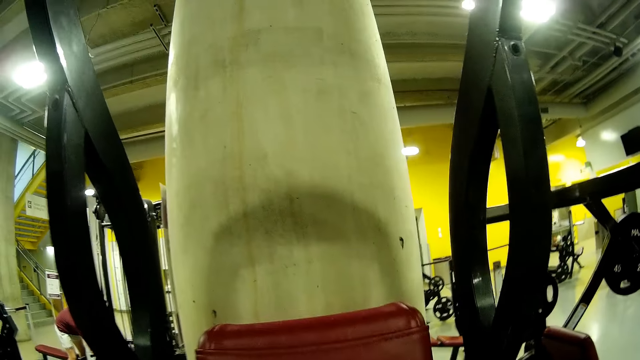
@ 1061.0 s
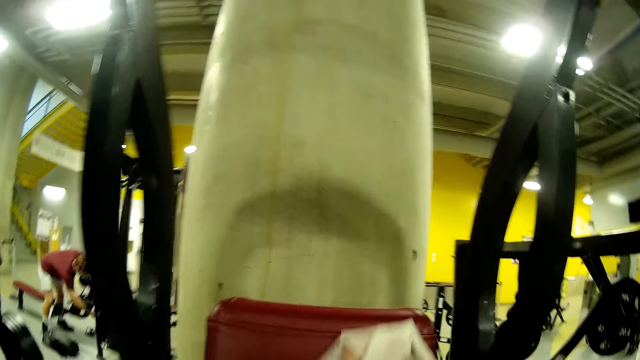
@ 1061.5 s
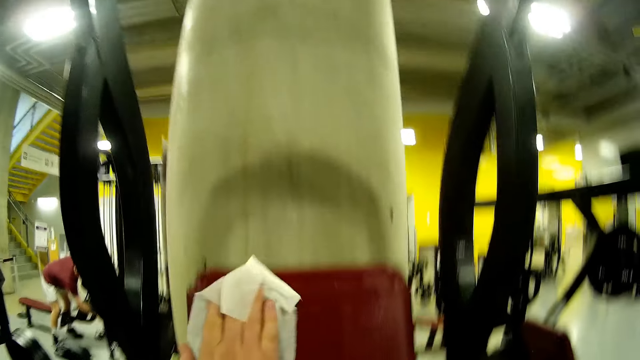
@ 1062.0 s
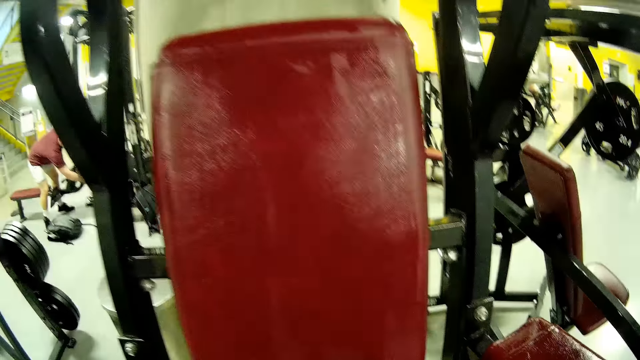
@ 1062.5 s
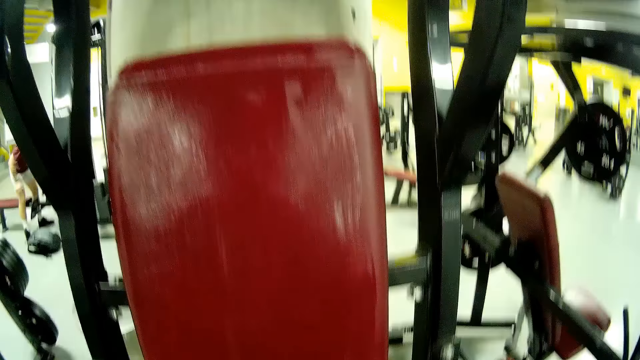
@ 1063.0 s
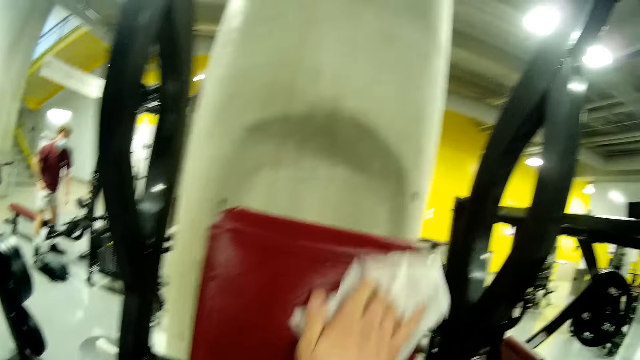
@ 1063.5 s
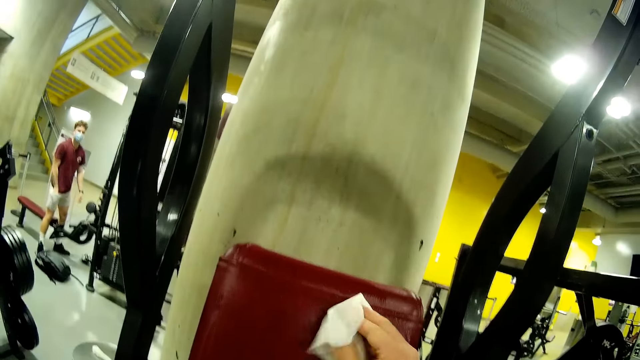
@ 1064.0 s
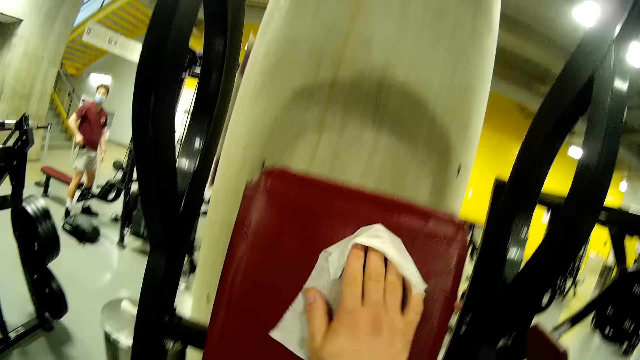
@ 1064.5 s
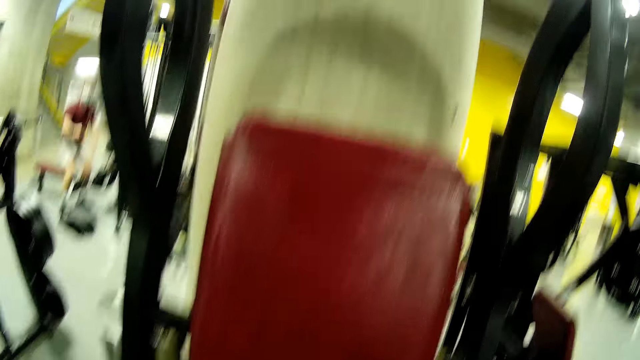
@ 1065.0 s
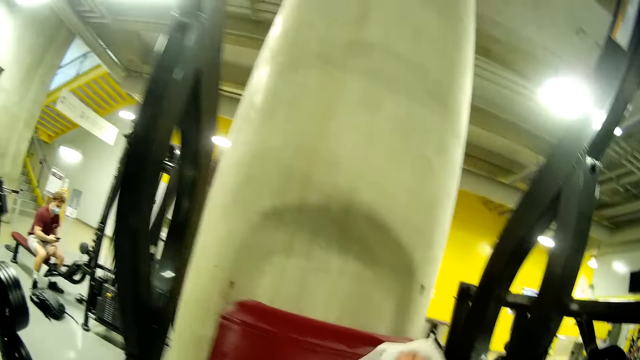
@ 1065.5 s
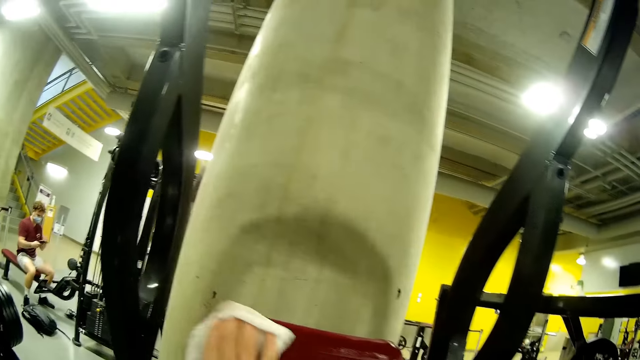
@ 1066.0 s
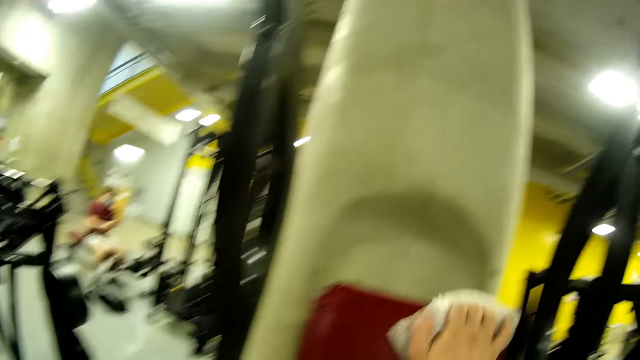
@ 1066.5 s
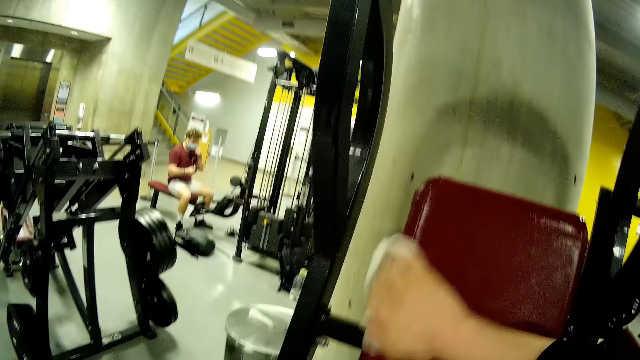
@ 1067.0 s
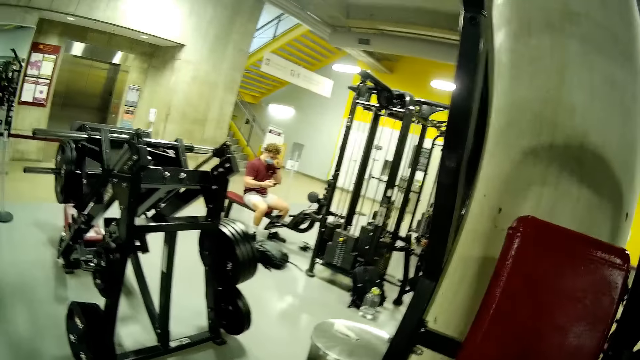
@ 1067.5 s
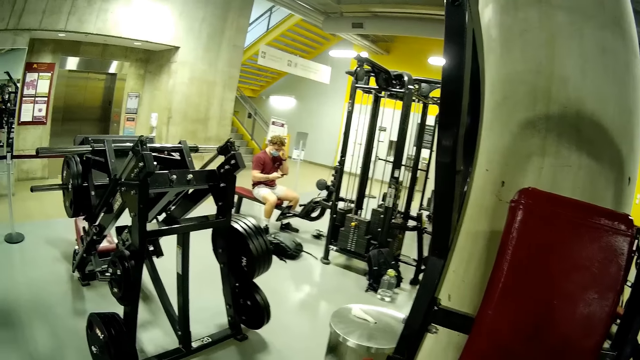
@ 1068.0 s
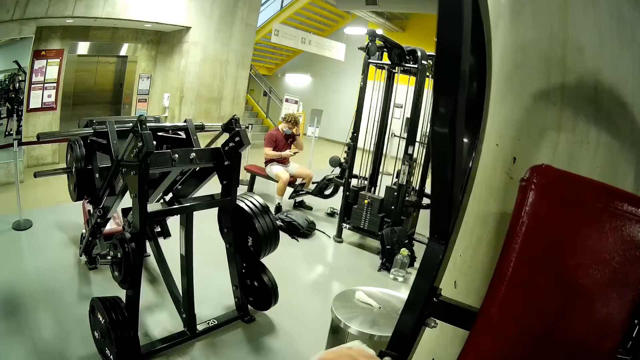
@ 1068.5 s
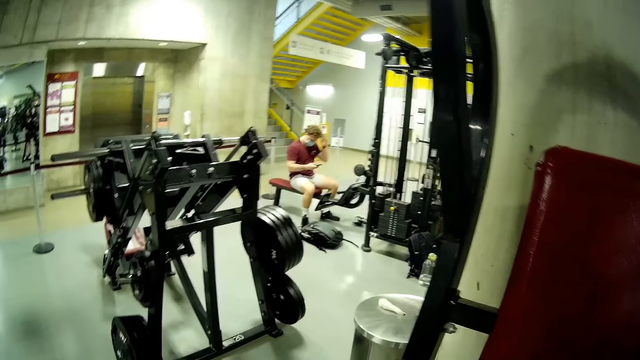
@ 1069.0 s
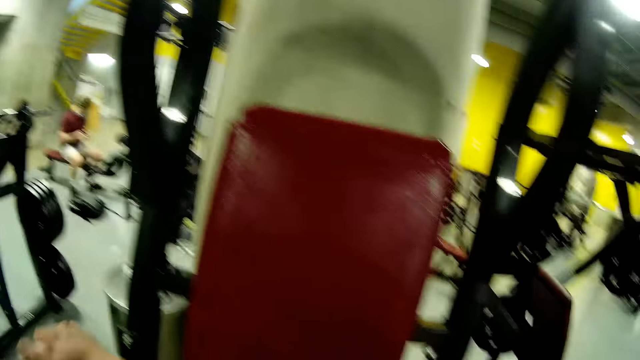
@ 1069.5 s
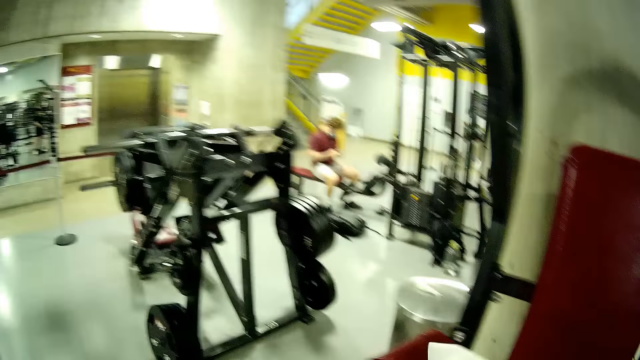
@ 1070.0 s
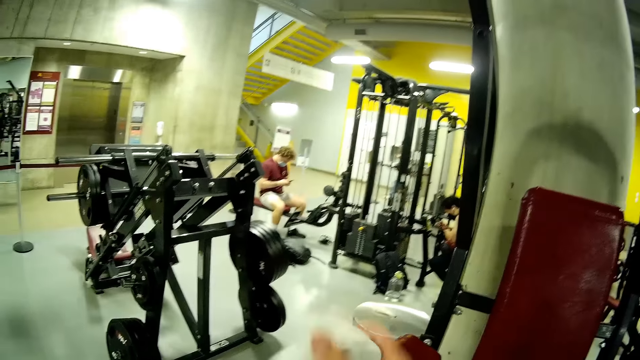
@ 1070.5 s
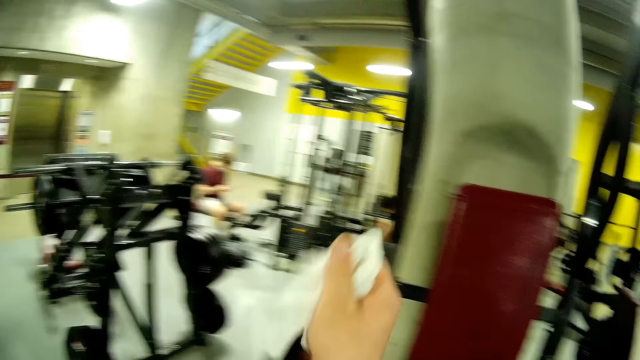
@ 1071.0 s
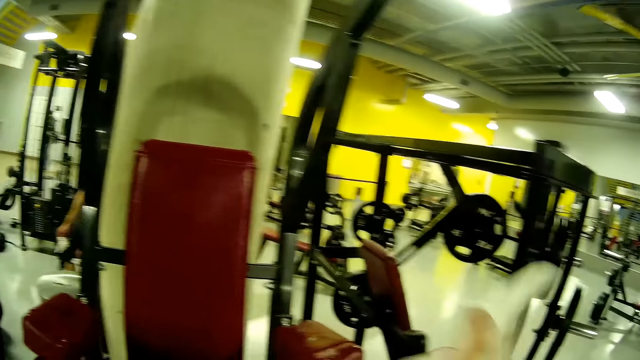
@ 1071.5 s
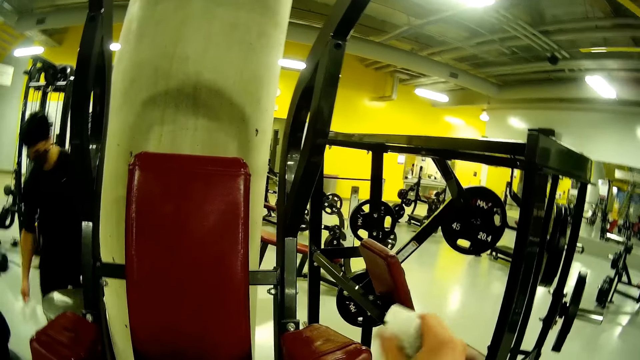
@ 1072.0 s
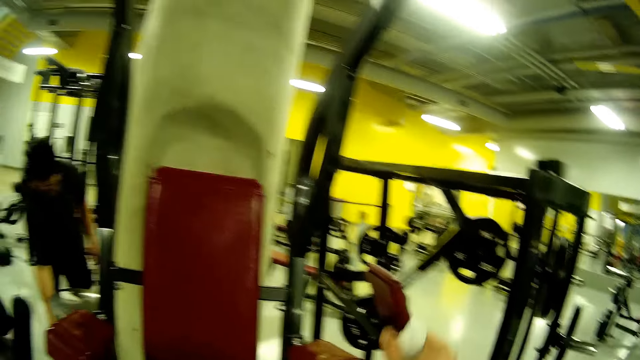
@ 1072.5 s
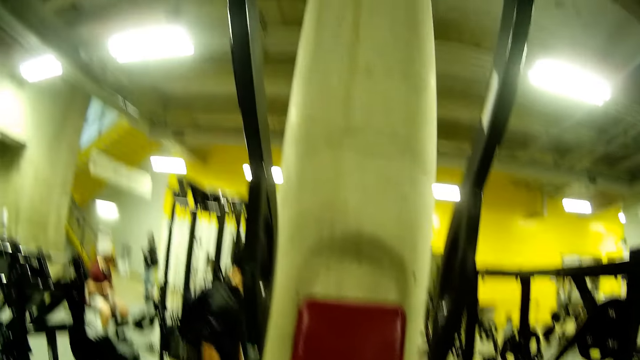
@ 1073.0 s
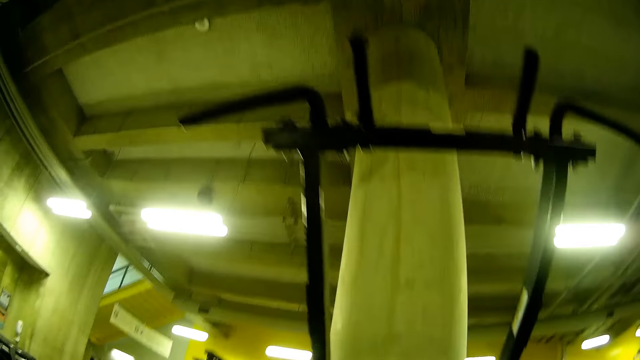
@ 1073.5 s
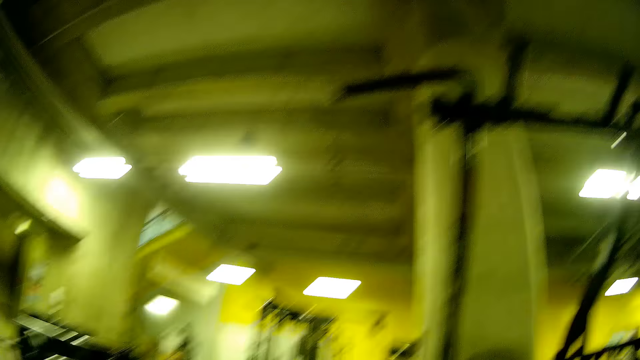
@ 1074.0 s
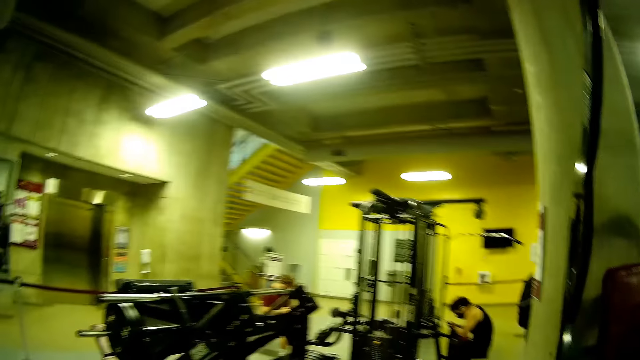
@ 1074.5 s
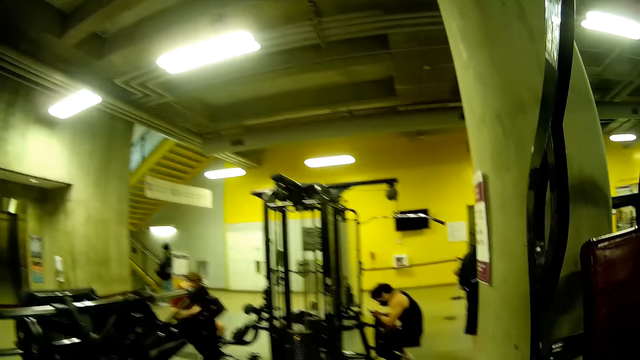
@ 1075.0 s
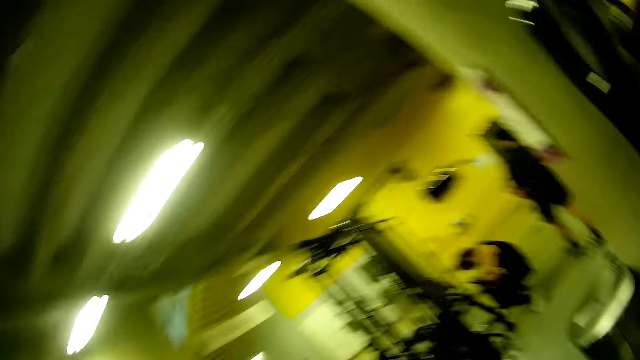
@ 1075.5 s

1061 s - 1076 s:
The camera wearer cleans a head rest of an exercise machine with a wipe in his right hand. A man brings a phone out of his shorts pocket with his right hand. The man sits on a seat attached to the lat pulldown, holds the phone in his right hand, and looks at the phone. The camera wearer looks. The man puts his left hand on his face and puts his left hand on his hair. The camera wearer cleans a handle bar on the exercise machine with the wipe in his right hand. Another man steps forward. The other man puts some wipes in a trash can with his right hand. The camera wearer looks around.

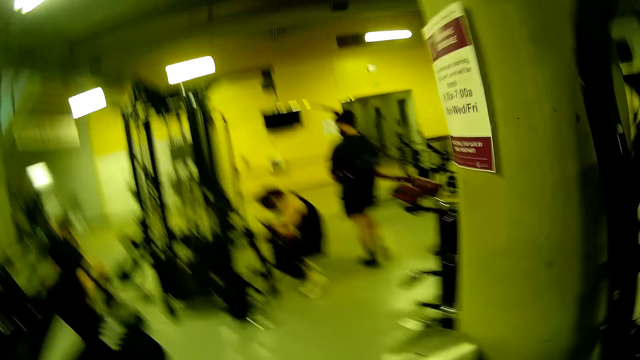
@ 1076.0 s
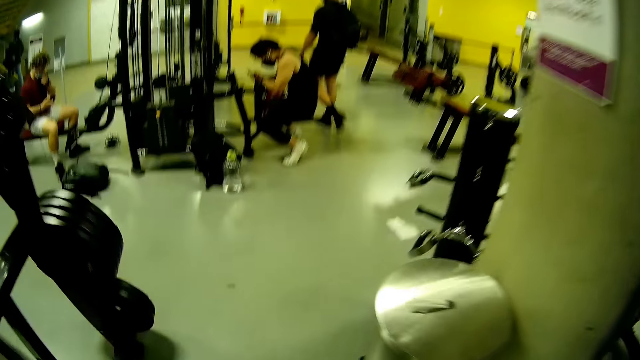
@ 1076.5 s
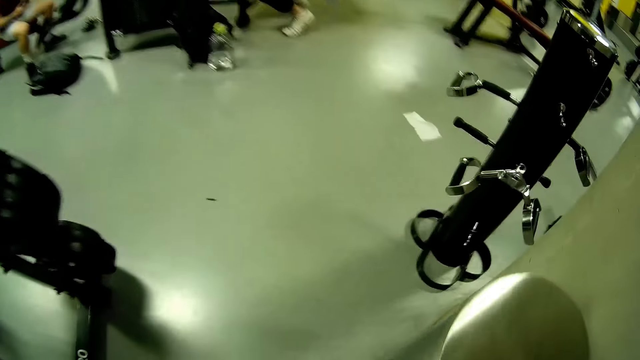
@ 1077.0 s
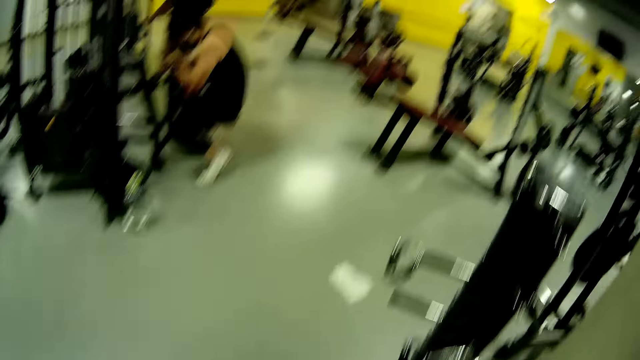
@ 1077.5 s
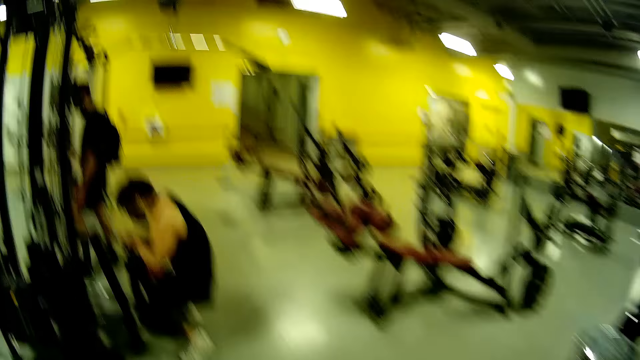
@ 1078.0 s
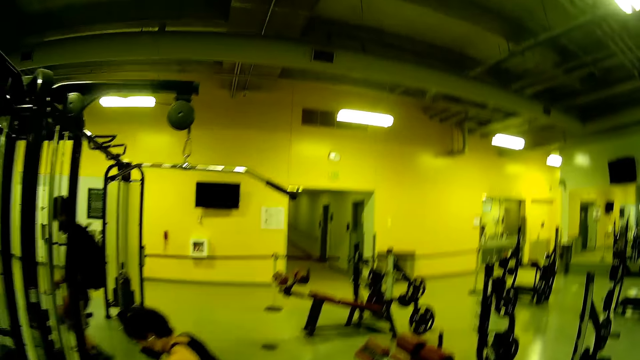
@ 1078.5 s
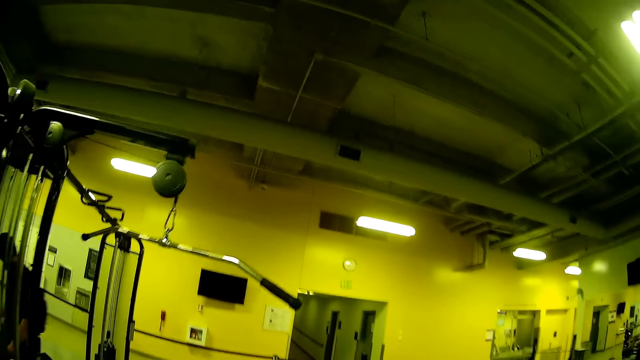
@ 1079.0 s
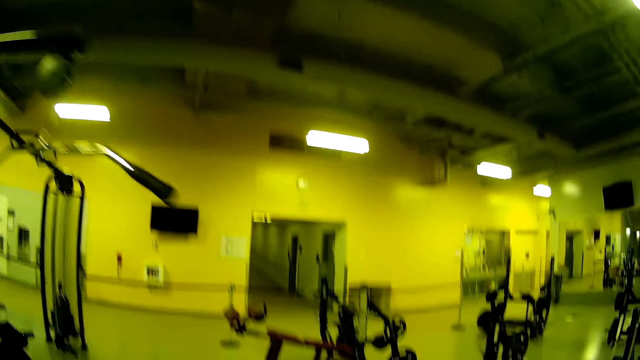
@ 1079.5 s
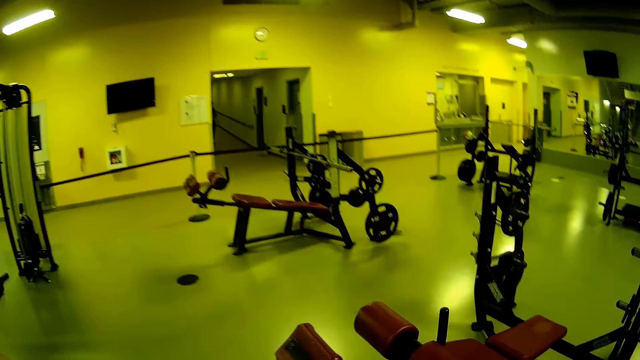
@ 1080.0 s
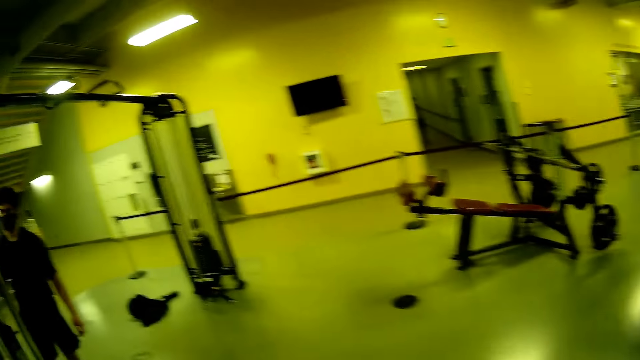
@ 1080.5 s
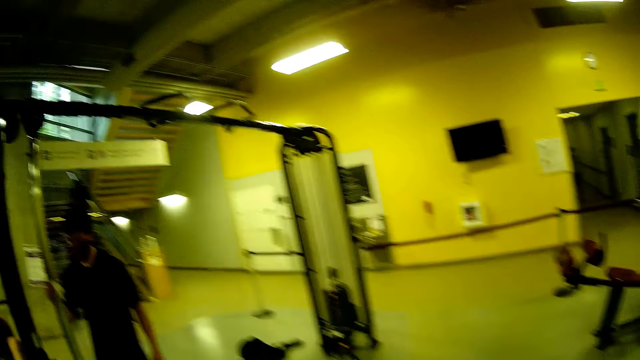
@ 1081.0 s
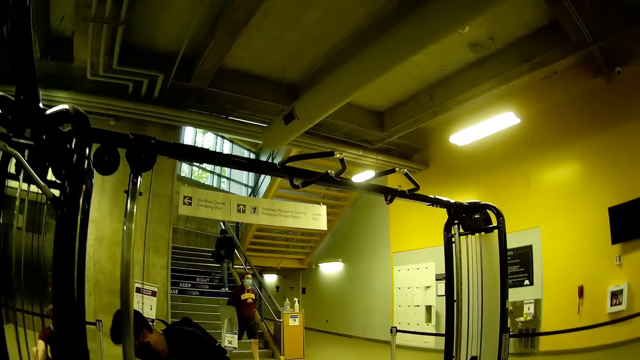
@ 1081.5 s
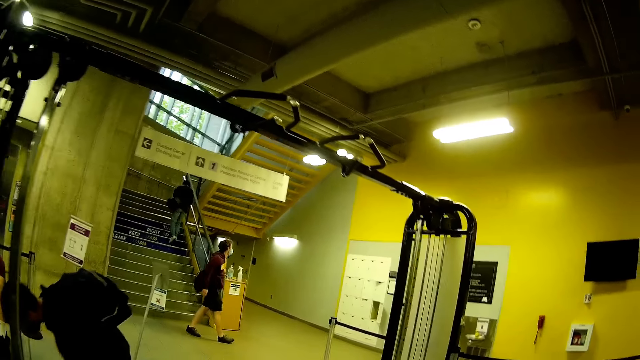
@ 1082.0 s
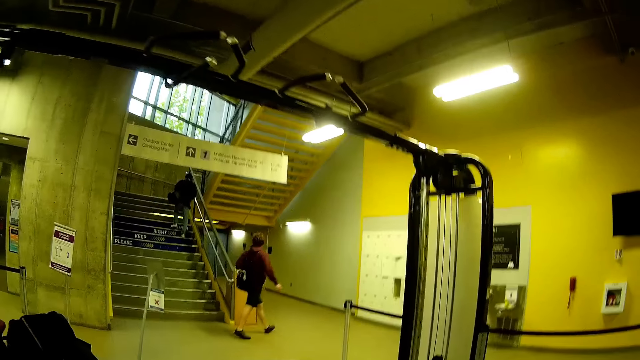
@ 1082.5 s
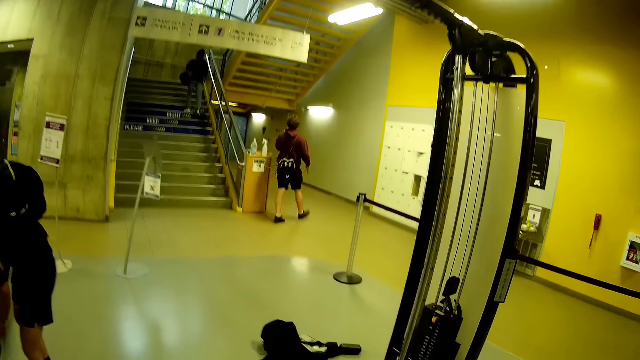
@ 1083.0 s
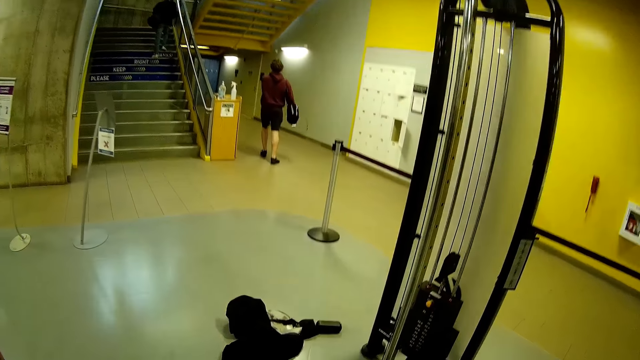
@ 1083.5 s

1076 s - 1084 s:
The camera wearer walks around the gym. They step forward. A man walks around. The man walks past the camera wearer.
